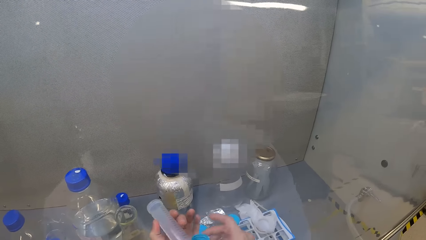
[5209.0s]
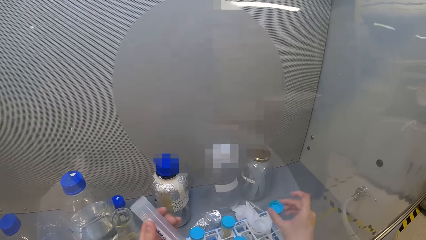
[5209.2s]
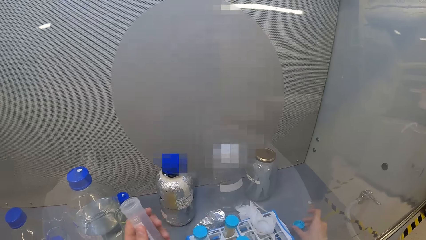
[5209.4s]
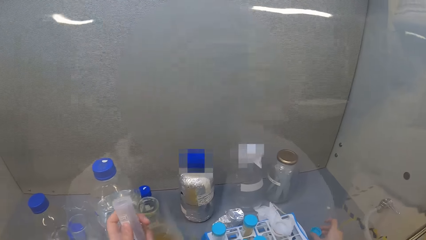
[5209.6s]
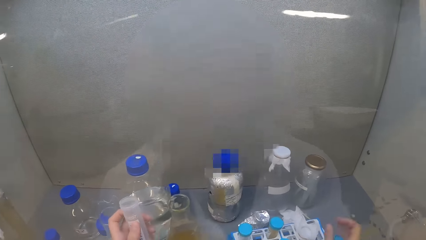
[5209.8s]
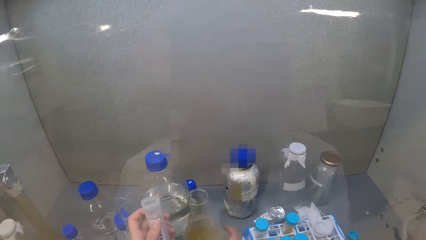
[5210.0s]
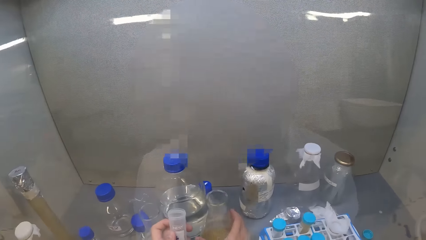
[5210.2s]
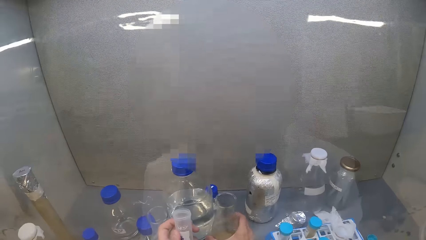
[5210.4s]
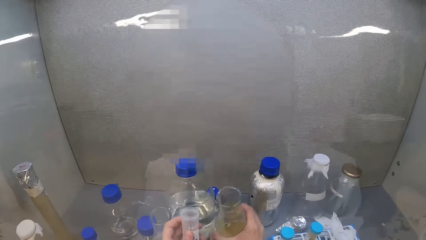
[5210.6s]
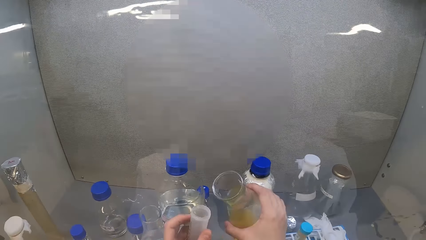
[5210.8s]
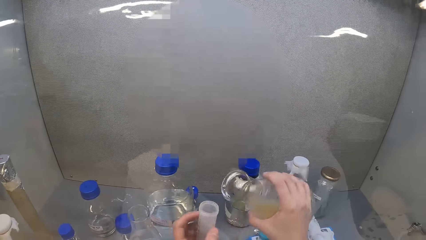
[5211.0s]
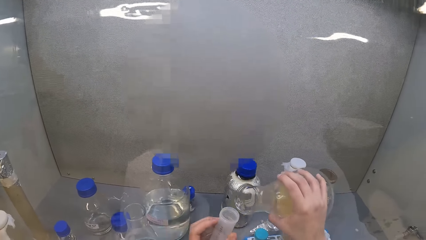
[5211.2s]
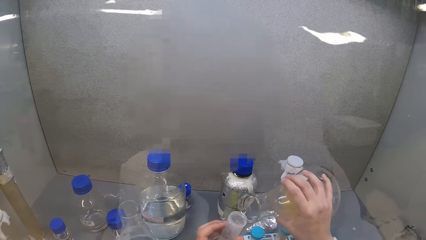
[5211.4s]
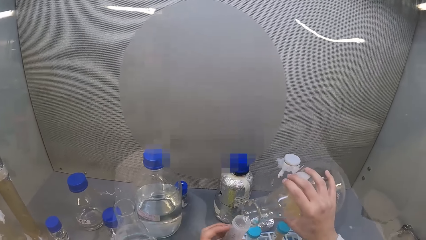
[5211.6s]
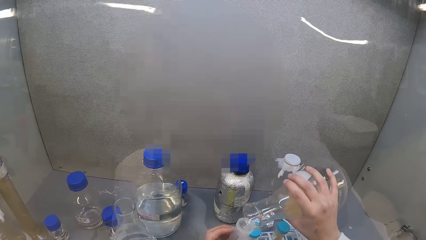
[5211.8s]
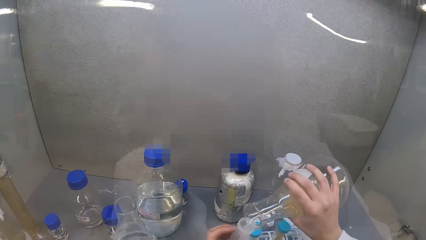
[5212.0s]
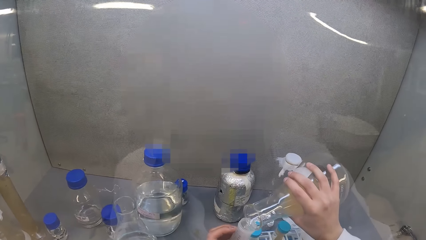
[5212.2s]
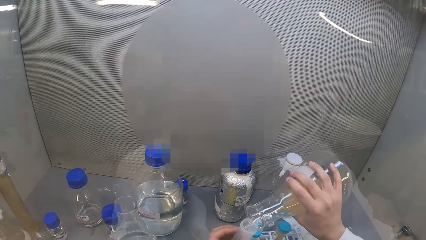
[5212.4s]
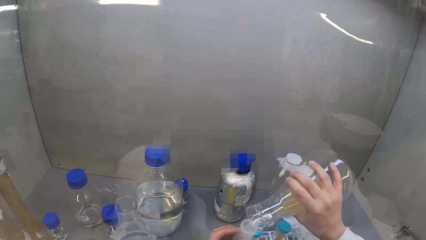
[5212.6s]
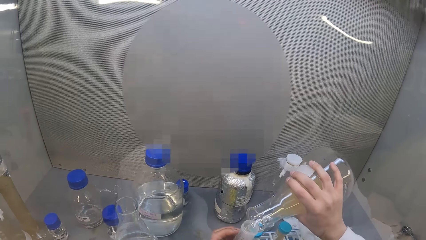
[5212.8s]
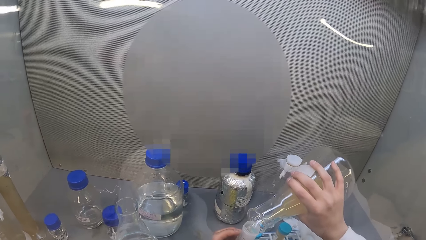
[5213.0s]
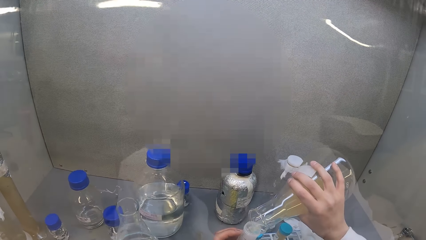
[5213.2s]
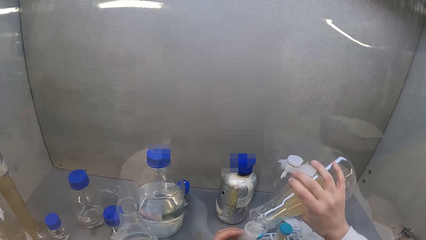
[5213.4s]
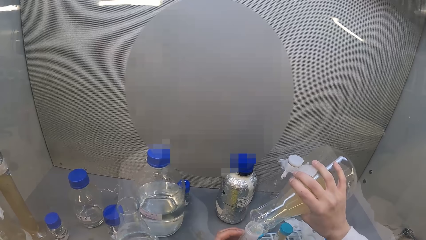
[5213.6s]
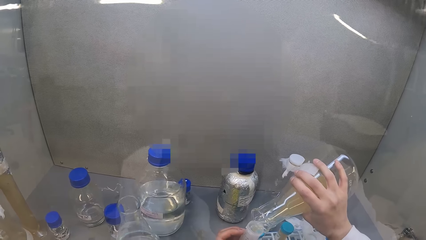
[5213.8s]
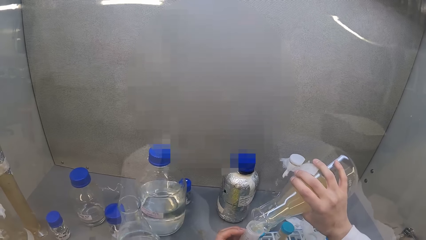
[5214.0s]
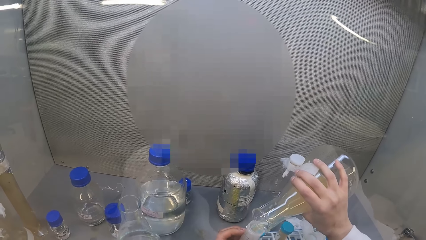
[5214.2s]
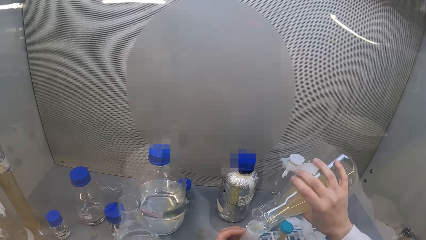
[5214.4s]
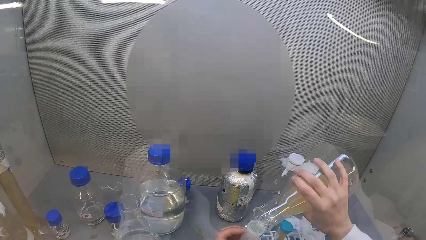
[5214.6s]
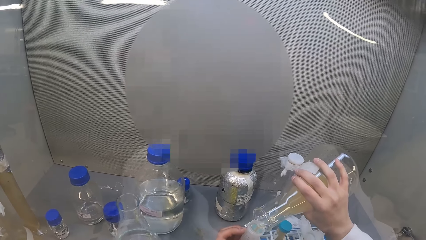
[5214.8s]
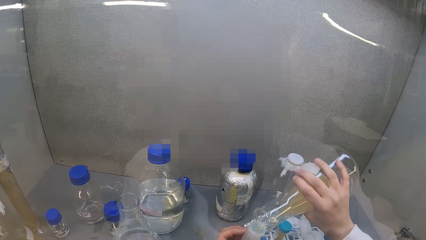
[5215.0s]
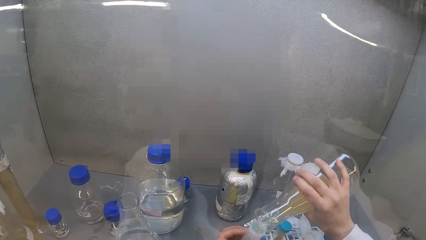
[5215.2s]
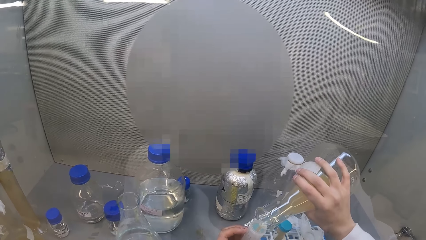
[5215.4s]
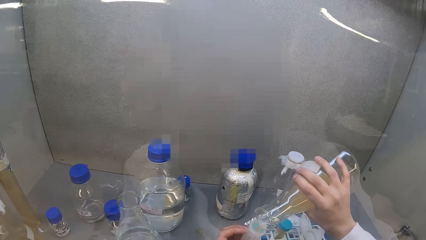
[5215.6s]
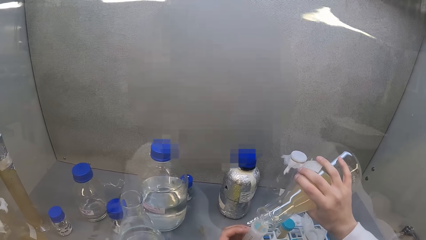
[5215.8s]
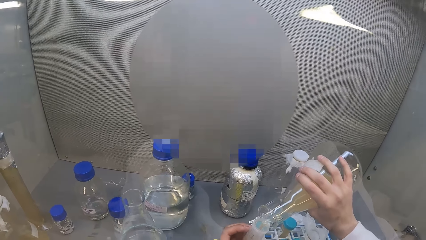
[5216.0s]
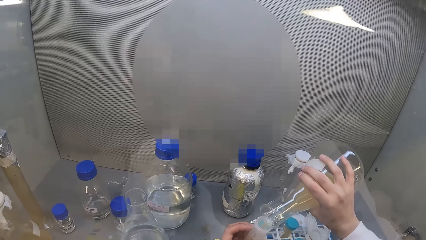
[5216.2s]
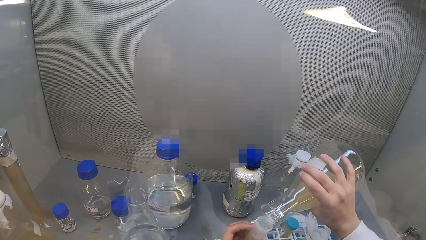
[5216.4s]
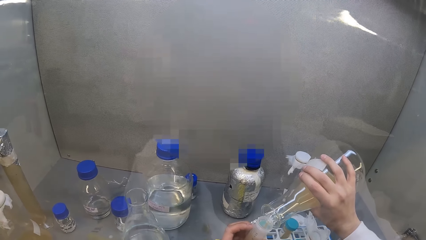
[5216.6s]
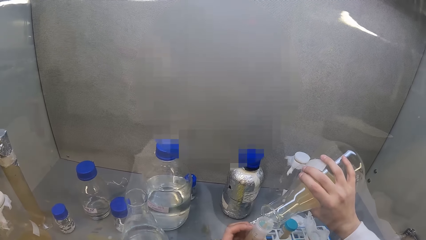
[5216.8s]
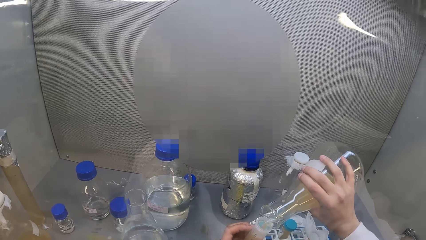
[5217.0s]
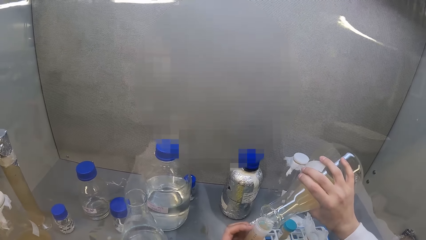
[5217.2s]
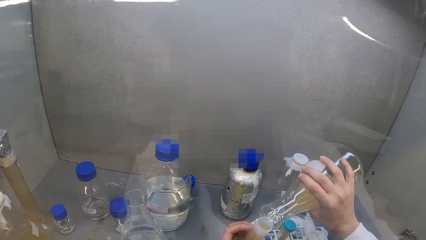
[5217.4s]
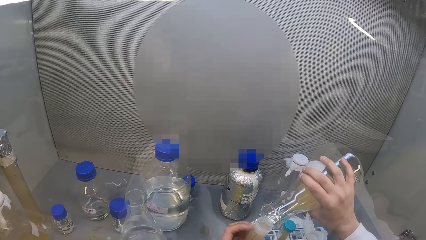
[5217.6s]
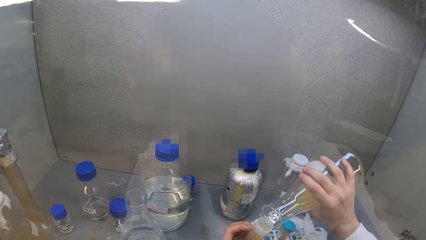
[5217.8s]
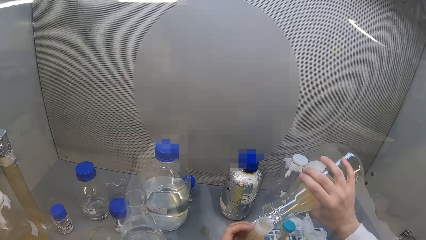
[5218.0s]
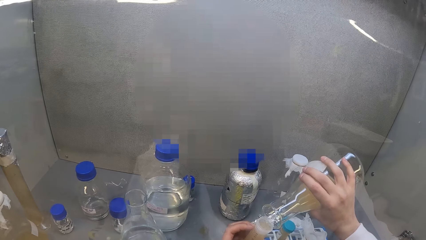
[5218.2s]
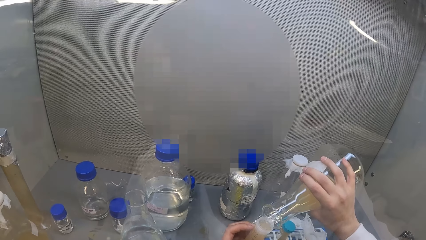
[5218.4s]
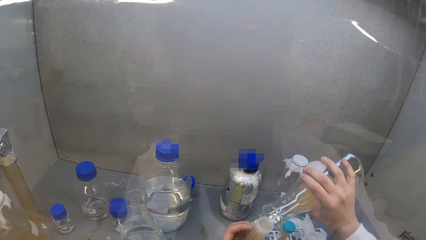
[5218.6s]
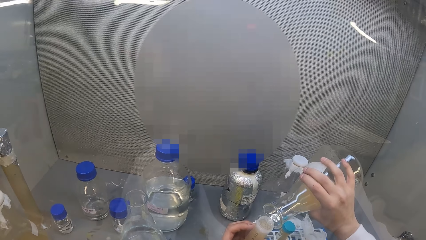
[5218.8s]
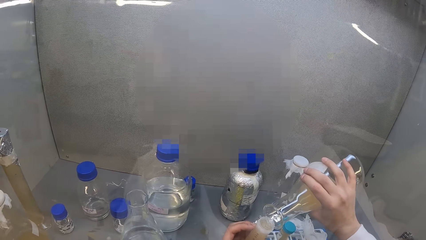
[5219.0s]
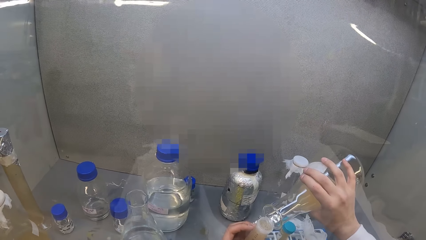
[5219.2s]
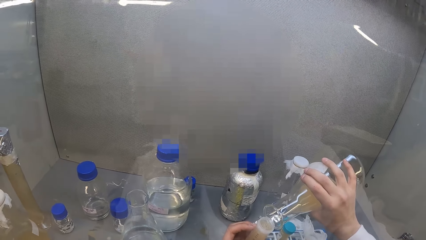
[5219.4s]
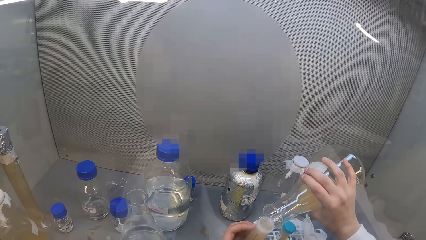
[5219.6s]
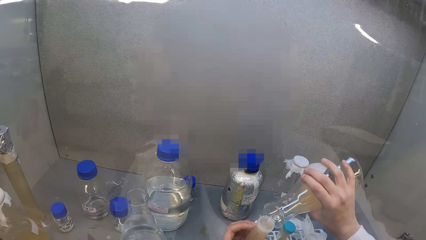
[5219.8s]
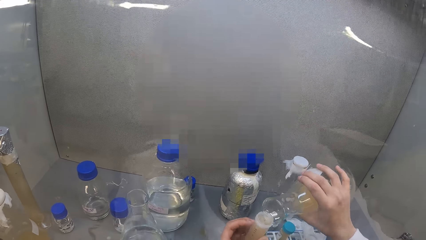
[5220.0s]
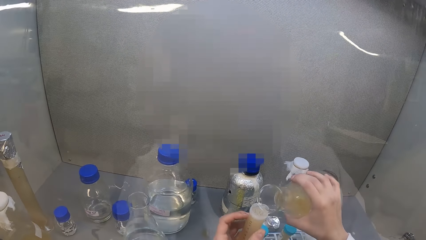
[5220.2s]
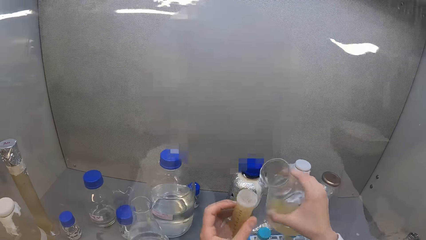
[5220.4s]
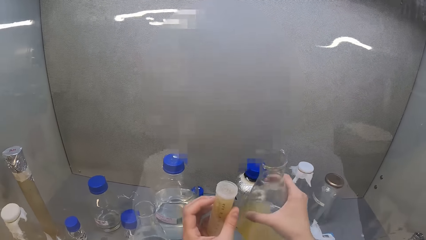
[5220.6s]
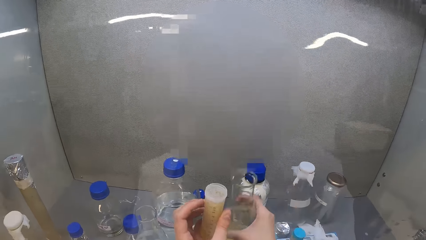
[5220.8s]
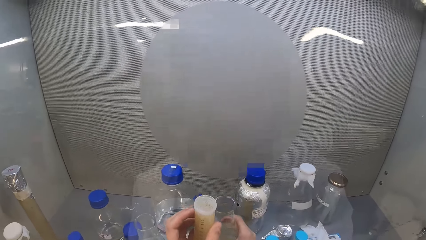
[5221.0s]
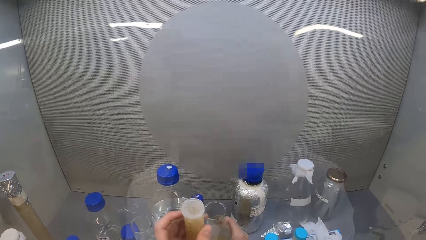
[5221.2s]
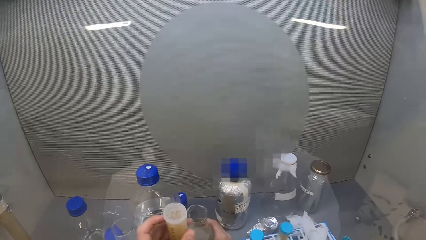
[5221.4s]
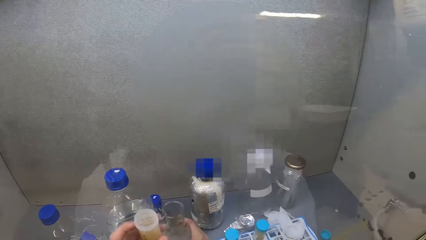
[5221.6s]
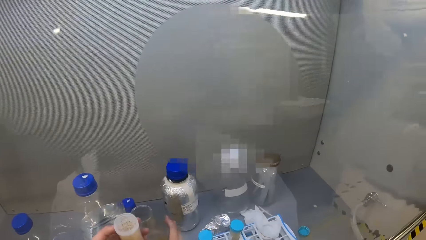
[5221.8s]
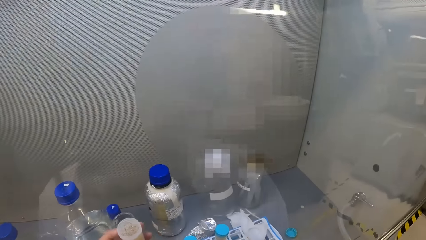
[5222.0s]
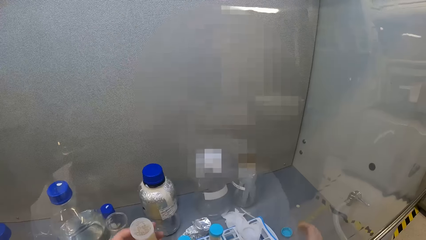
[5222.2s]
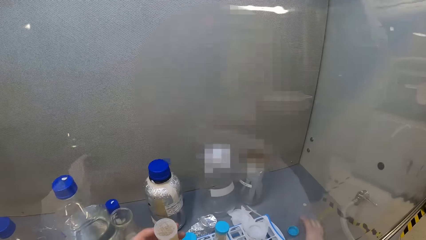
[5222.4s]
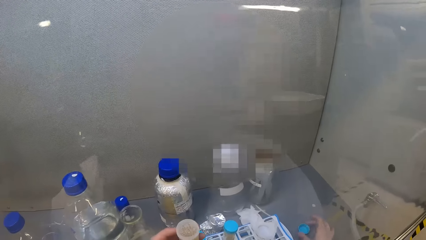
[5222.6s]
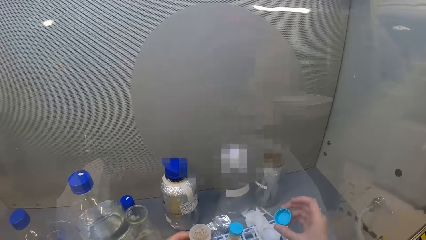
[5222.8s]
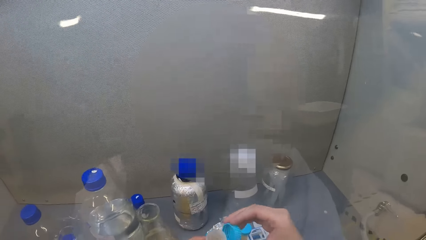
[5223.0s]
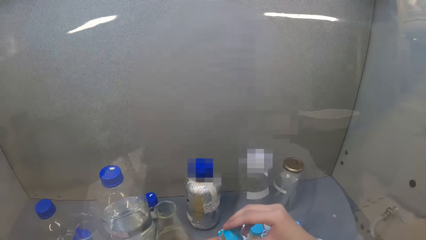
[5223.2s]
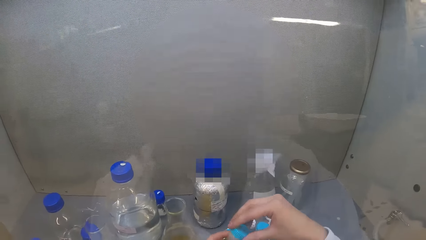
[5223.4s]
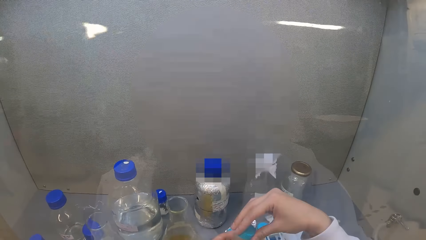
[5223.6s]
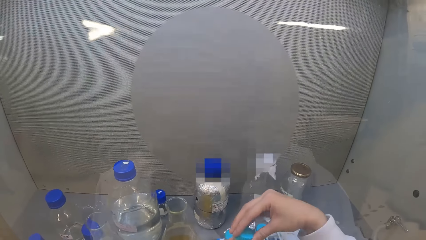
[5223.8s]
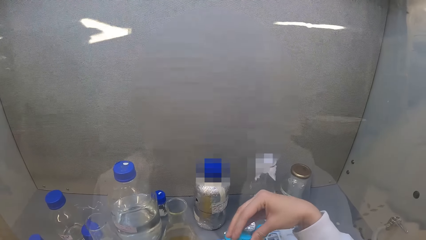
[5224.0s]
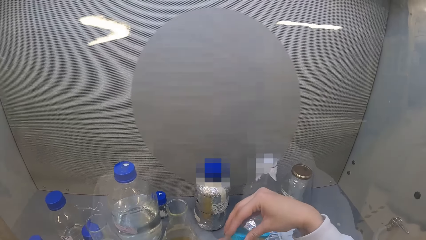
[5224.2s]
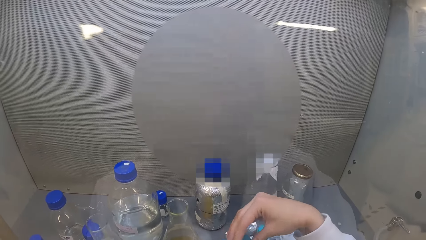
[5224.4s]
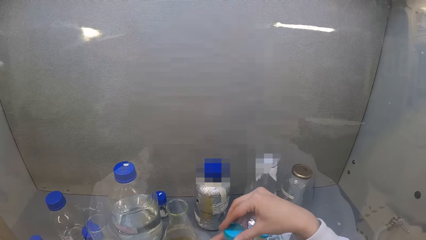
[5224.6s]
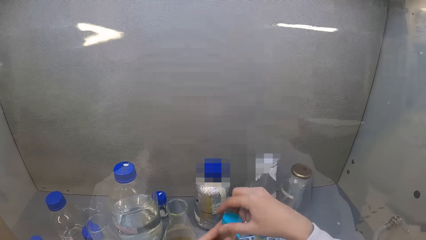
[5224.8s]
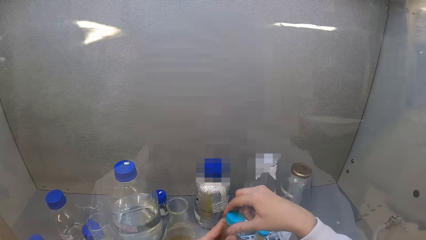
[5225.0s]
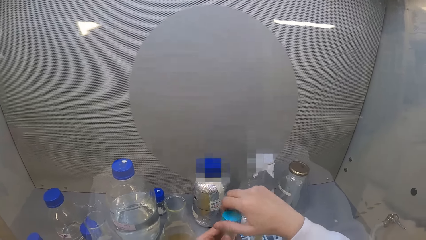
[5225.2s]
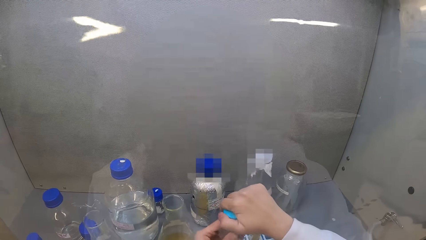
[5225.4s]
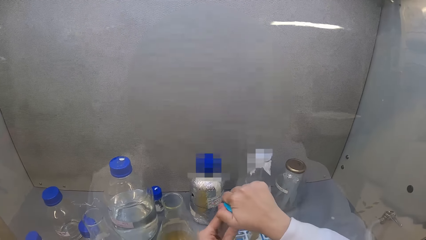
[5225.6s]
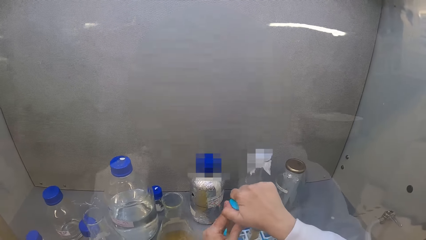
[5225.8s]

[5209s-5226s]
The camera wearer puts the lid in the laminar flow cabinet. They pick the lab beaker from the cabinet. They put the liquid in the centrifuge beaker. They put the beaker in the laminar flow cabinet. They pick the lid. They close the centrifuge tube.
